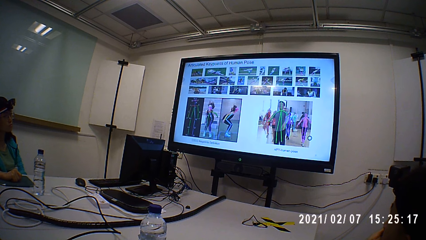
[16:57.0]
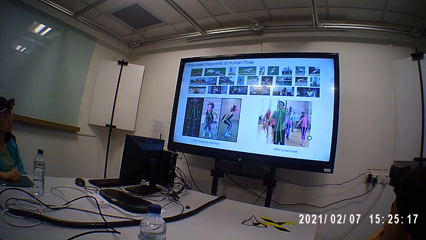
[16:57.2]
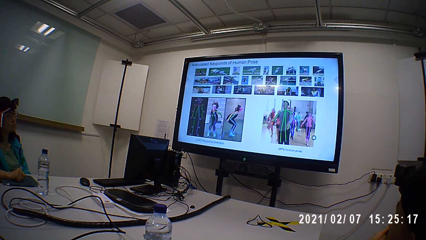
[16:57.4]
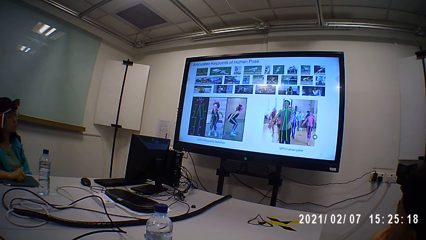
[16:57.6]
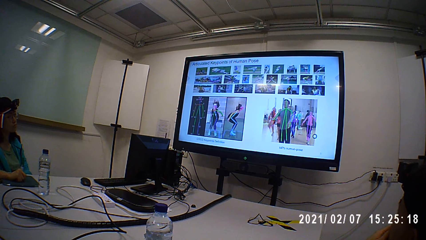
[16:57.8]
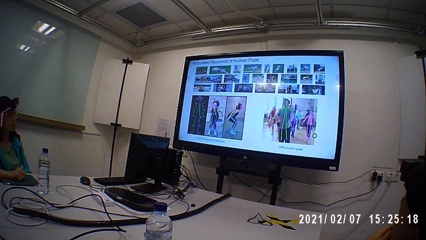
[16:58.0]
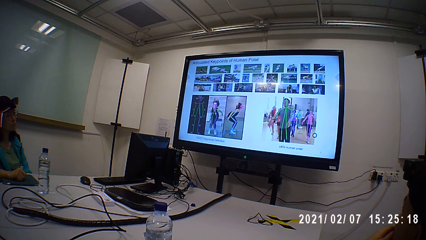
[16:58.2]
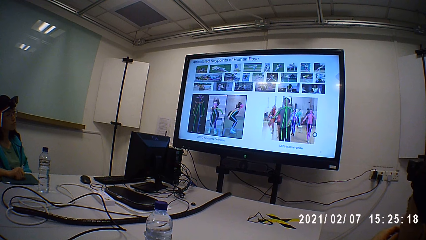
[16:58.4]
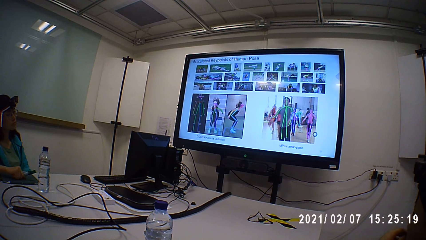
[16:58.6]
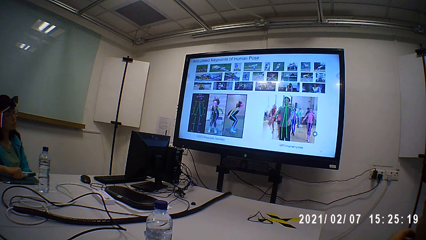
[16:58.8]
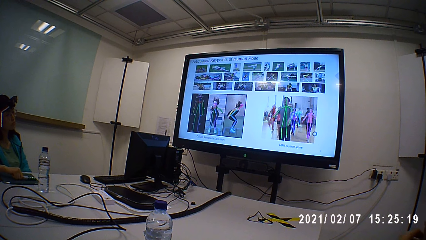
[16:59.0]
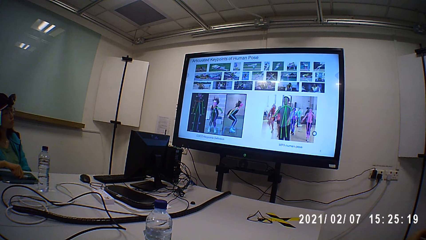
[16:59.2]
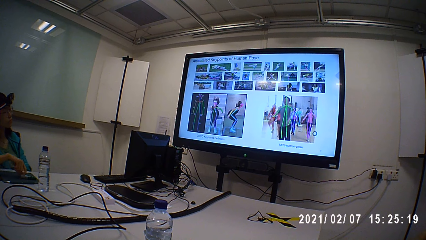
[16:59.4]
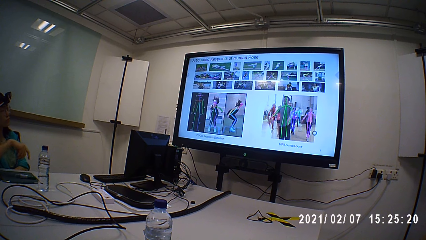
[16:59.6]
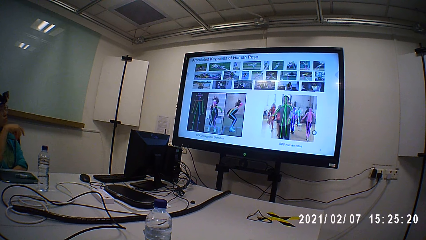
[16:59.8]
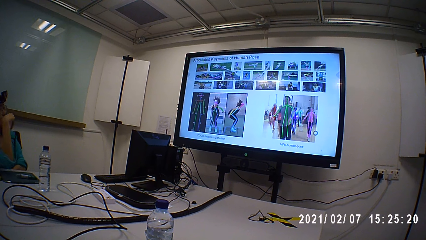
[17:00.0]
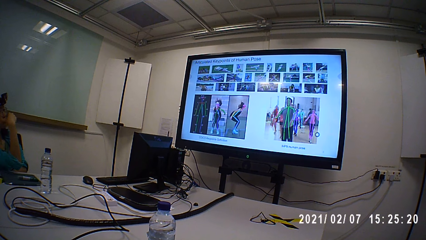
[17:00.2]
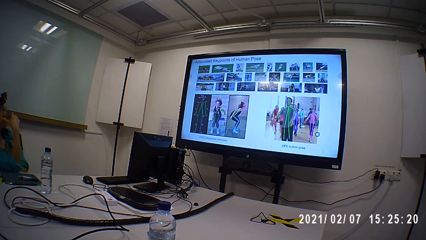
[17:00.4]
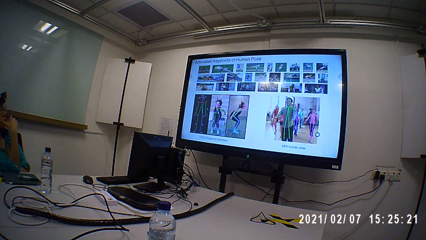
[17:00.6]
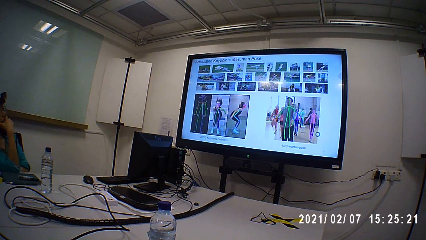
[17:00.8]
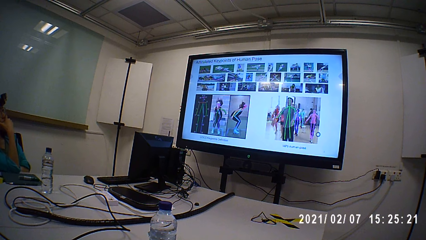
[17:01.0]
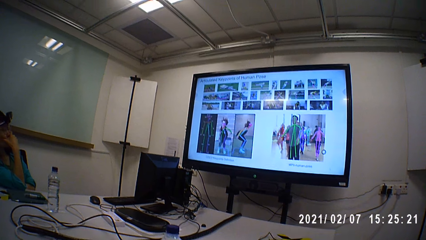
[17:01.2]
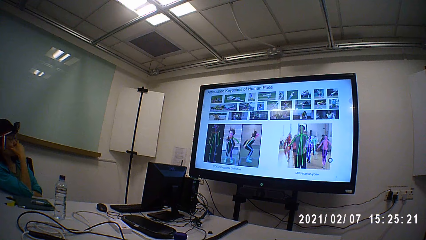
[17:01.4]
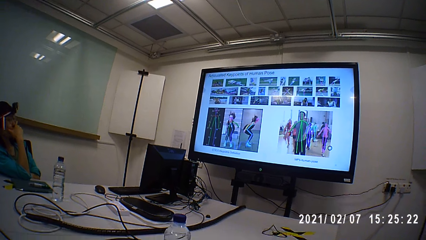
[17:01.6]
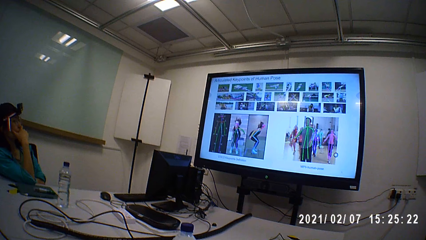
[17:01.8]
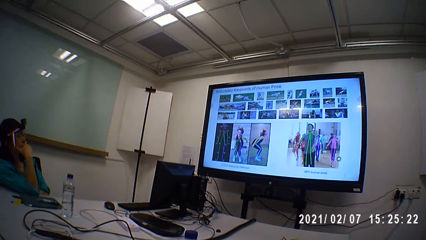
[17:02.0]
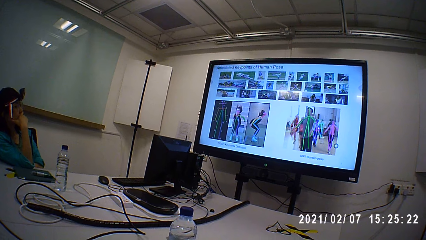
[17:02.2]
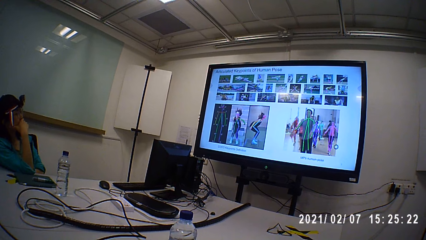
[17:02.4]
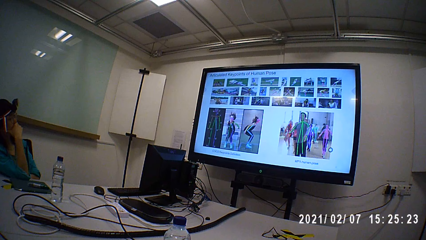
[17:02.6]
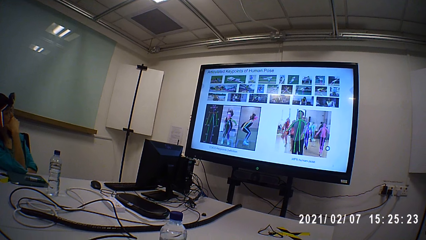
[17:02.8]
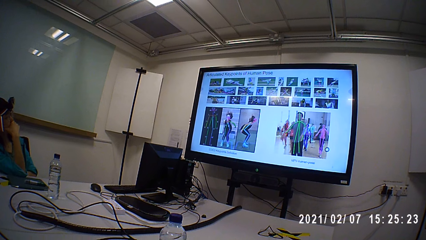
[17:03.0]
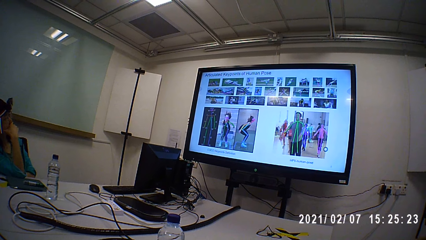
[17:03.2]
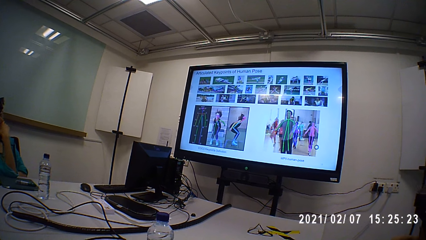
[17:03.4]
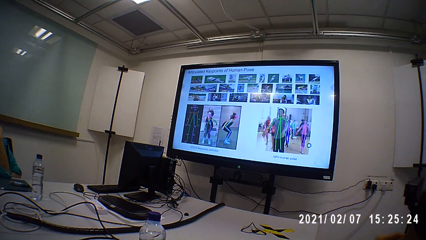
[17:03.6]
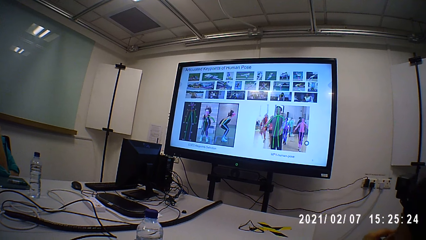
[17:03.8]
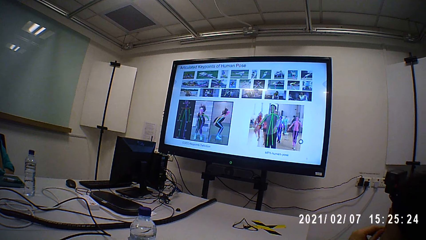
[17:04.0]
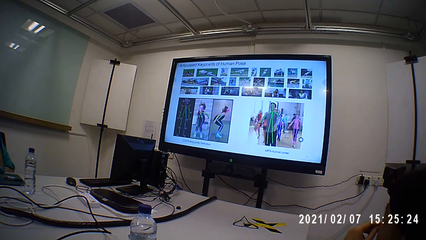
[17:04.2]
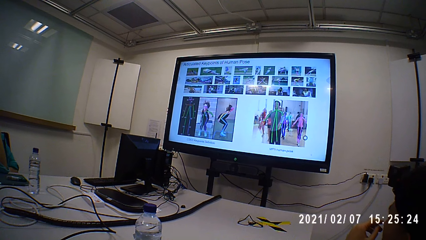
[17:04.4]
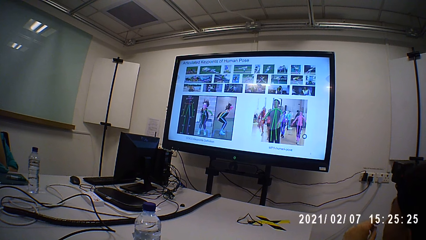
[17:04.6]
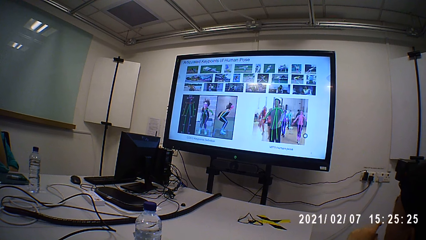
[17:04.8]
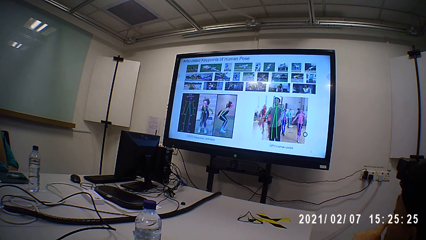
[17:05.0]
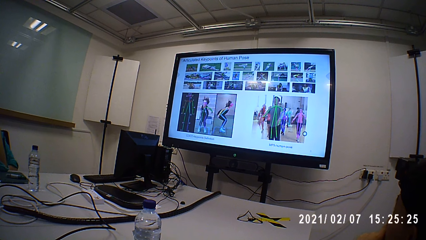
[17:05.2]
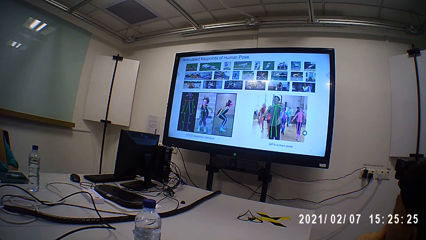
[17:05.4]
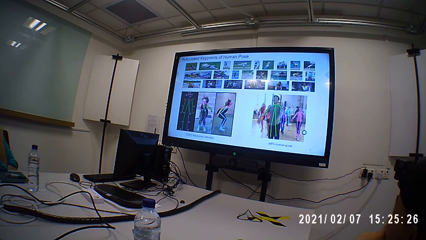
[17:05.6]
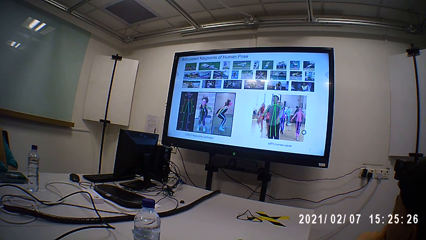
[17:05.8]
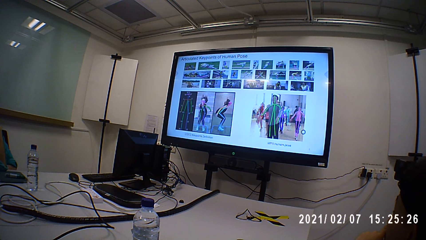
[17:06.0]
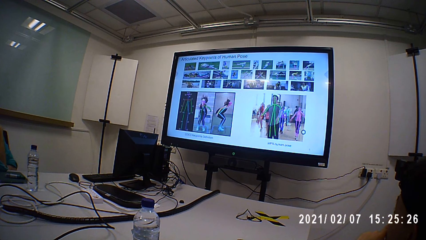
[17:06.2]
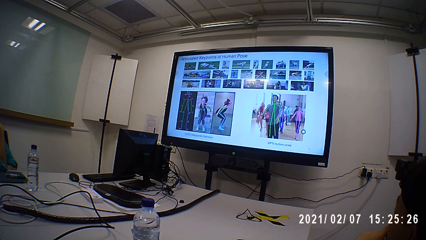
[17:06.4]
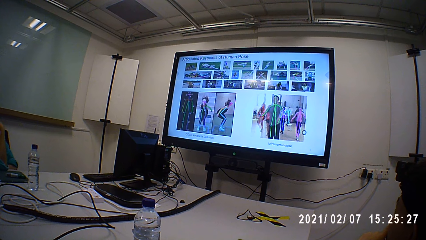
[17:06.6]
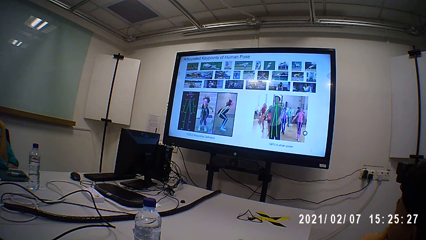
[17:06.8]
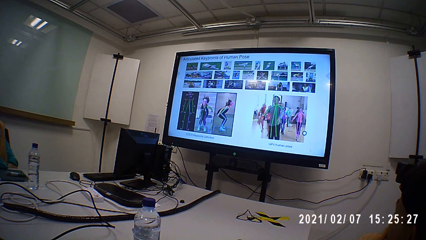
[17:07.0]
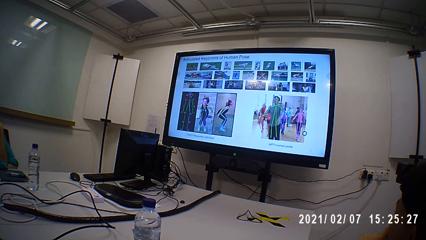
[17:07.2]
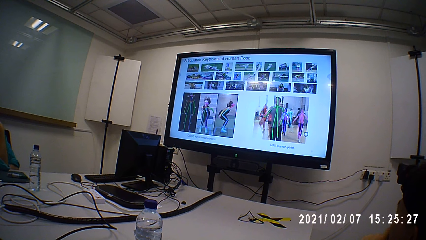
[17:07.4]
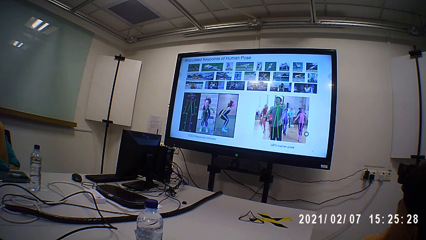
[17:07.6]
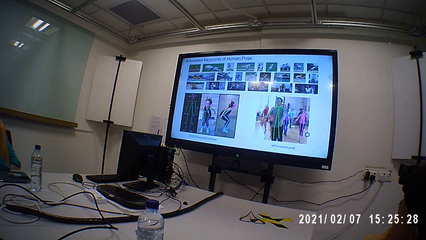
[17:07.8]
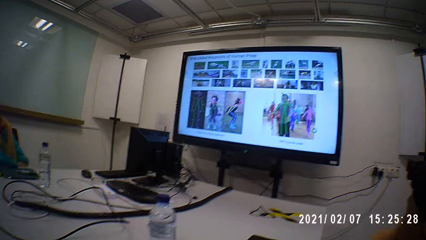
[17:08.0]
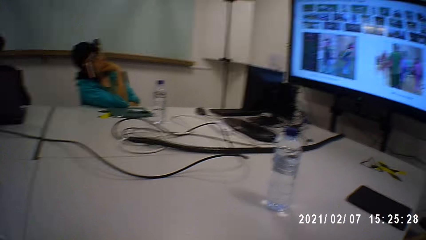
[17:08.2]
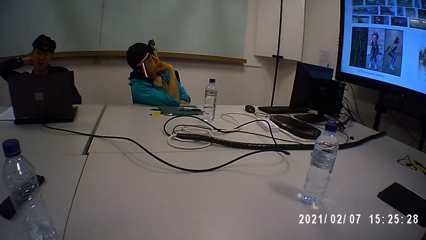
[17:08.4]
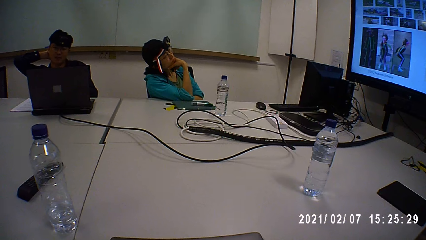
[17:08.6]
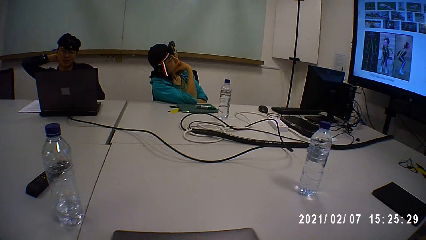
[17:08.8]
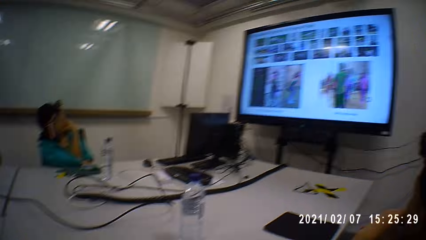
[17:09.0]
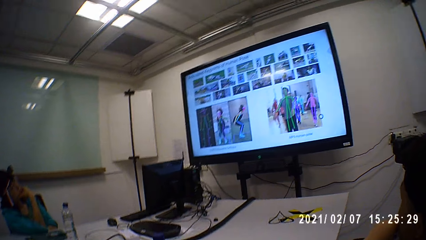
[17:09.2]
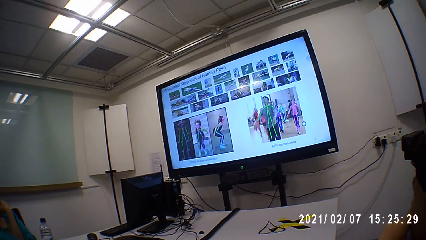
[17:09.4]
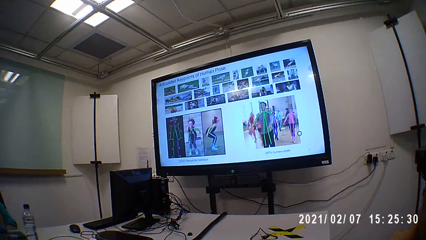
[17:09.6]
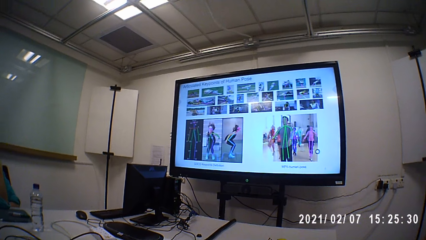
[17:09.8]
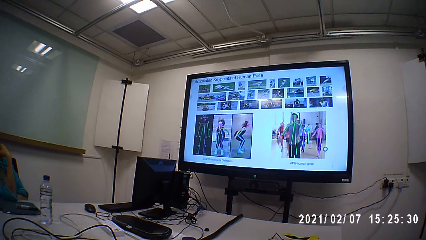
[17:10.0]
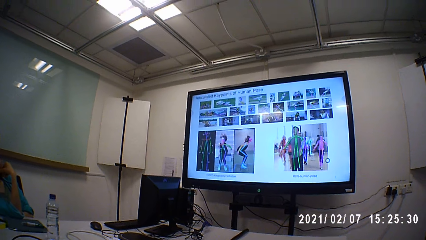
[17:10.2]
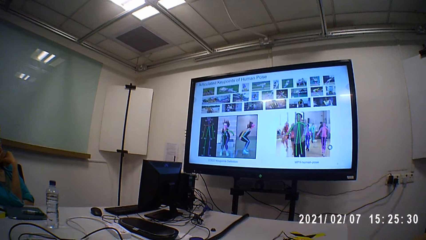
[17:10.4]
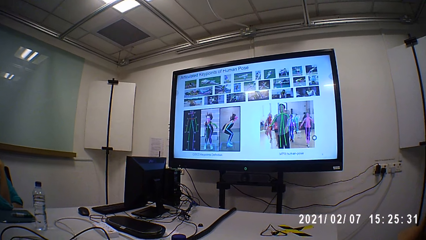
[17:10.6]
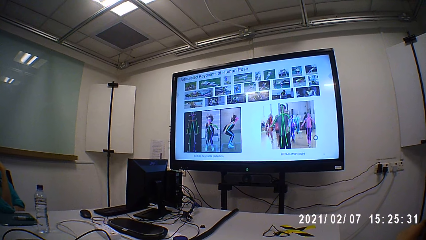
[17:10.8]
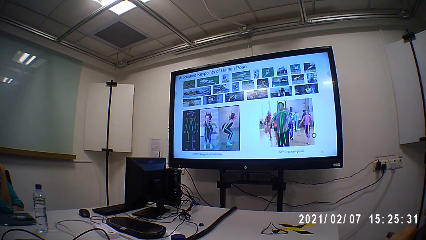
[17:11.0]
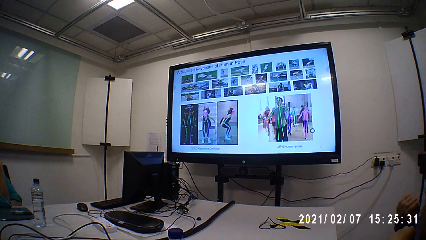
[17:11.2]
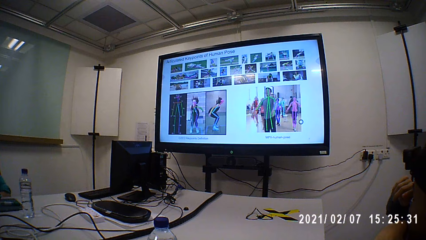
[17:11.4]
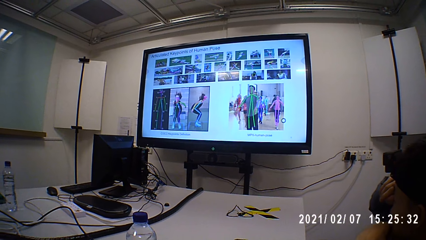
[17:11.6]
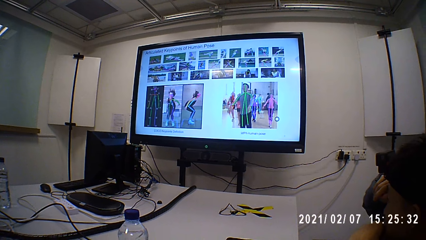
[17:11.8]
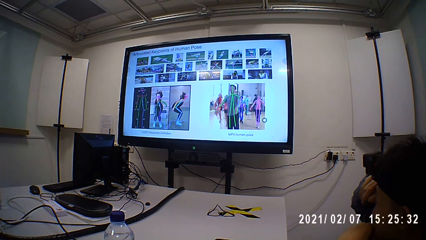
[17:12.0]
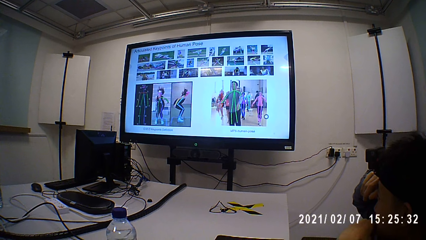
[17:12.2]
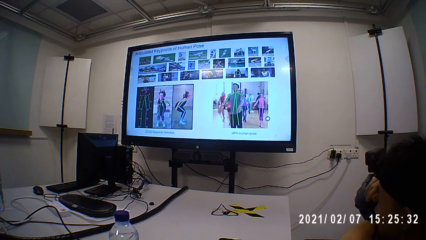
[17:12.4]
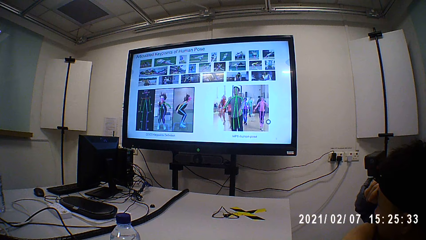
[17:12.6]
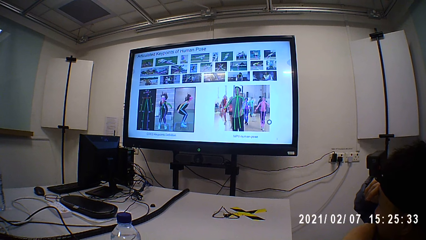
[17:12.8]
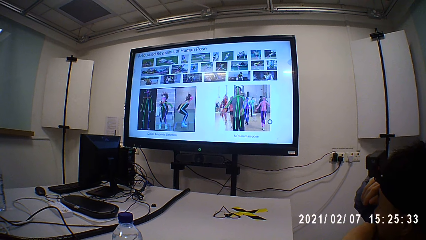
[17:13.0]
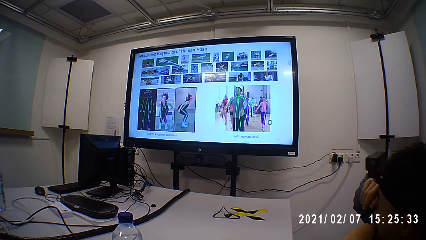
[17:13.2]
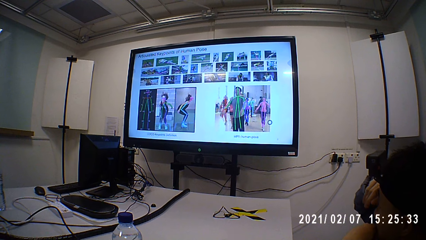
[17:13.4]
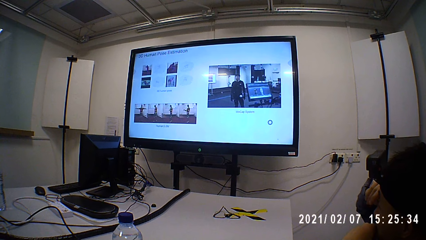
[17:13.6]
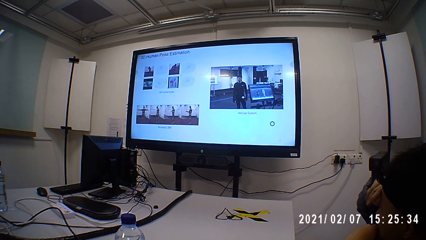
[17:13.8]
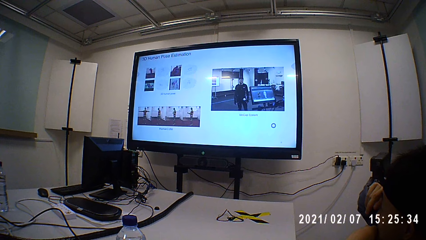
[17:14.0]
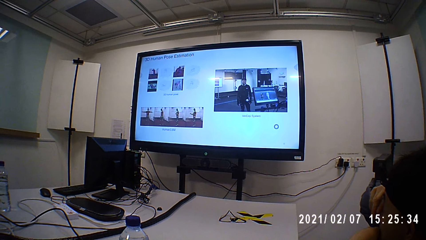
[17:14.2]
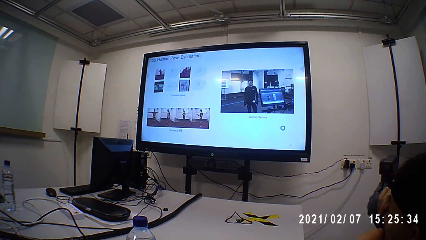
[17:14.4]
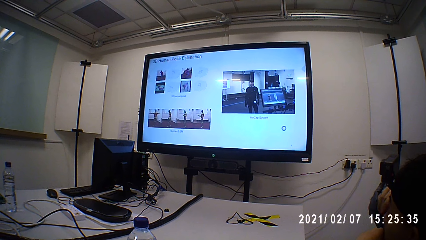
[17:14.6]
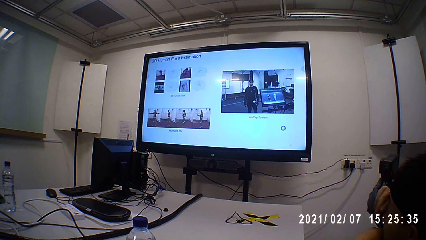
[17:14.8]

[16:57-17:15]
The camera wearer looks around.
